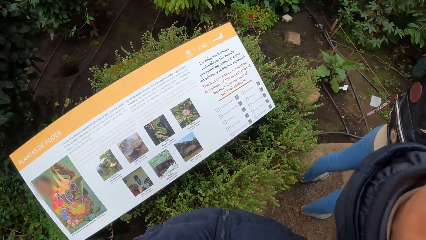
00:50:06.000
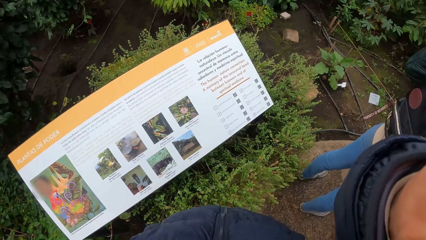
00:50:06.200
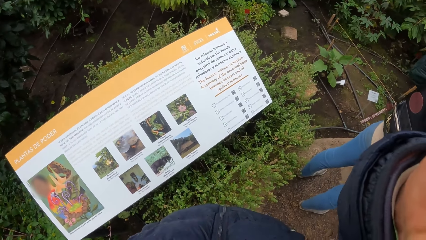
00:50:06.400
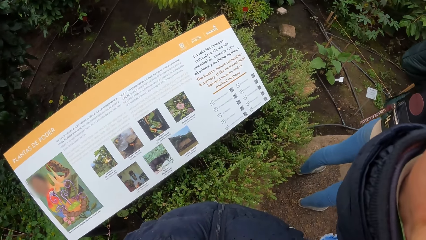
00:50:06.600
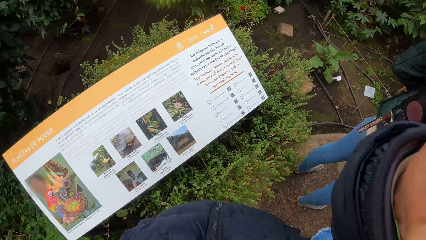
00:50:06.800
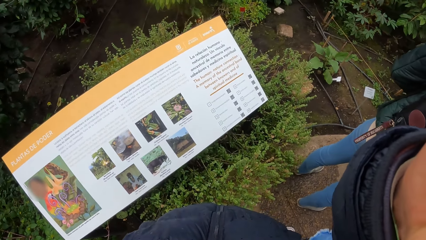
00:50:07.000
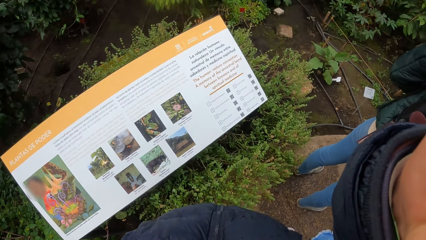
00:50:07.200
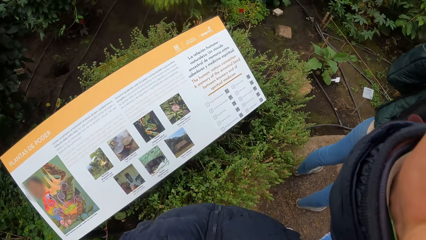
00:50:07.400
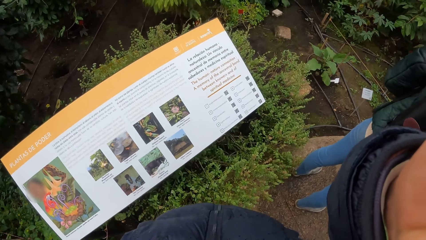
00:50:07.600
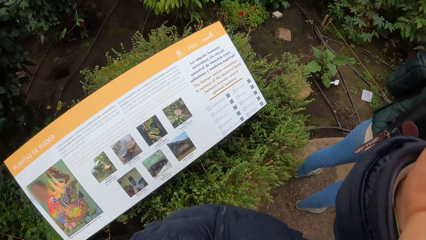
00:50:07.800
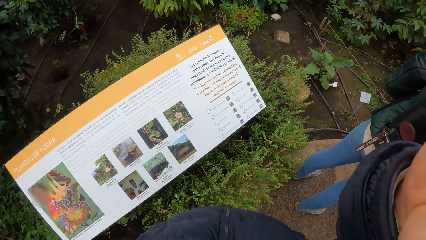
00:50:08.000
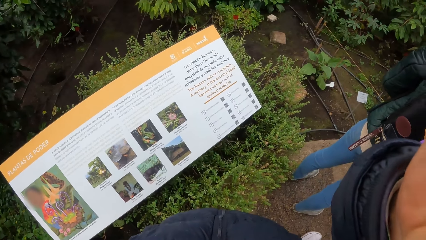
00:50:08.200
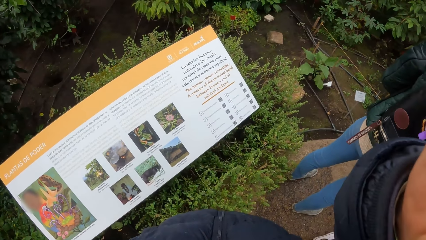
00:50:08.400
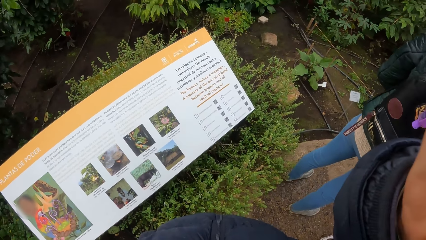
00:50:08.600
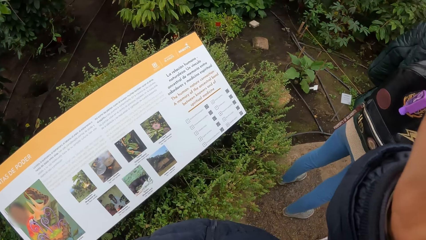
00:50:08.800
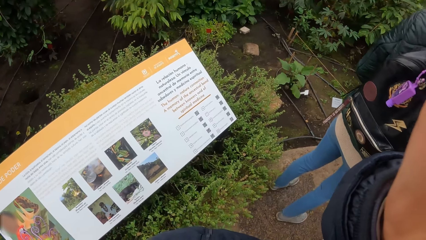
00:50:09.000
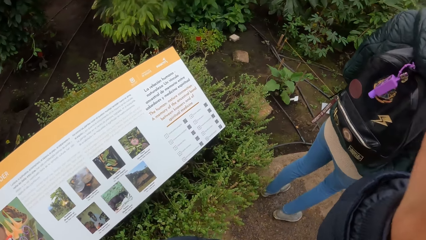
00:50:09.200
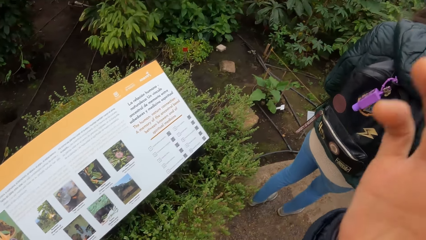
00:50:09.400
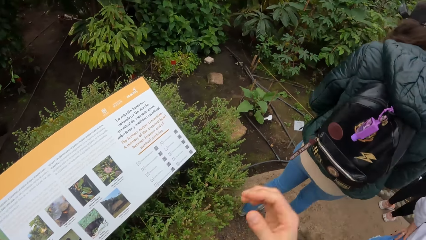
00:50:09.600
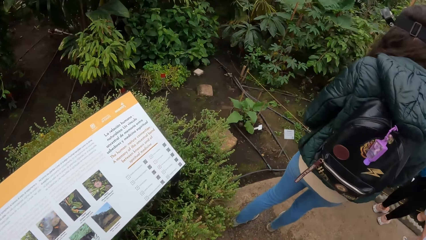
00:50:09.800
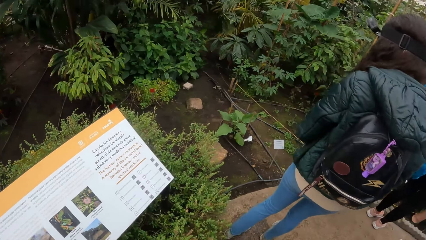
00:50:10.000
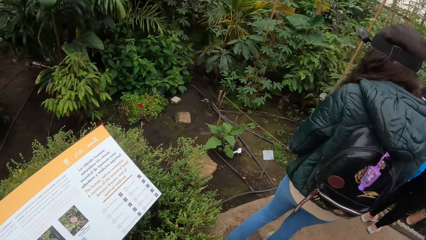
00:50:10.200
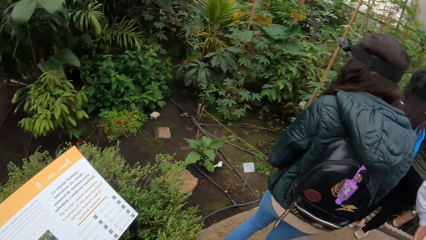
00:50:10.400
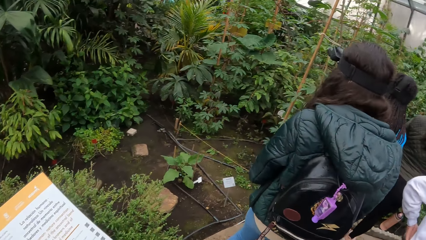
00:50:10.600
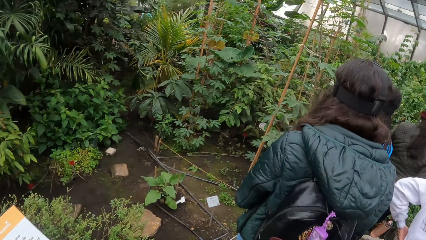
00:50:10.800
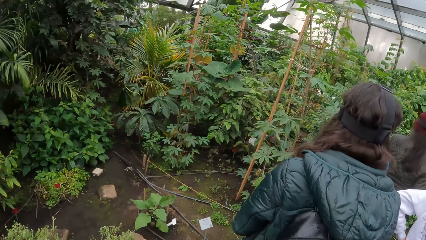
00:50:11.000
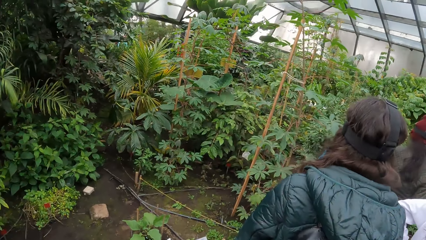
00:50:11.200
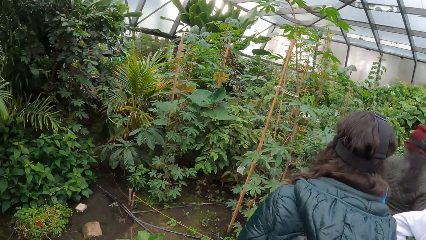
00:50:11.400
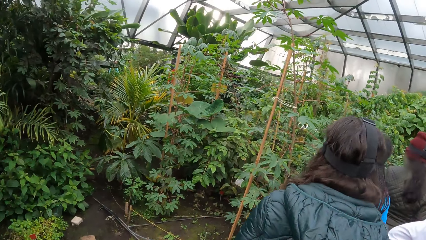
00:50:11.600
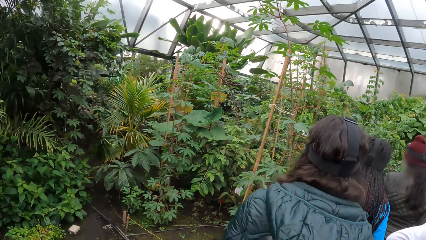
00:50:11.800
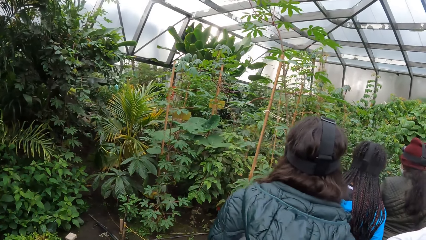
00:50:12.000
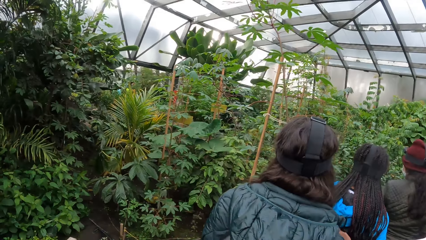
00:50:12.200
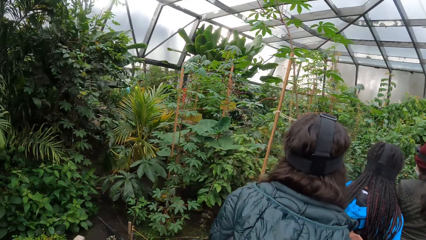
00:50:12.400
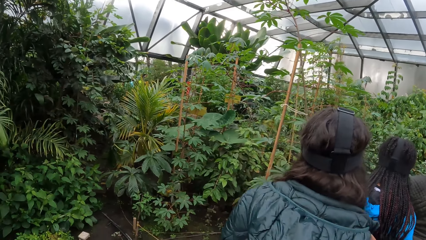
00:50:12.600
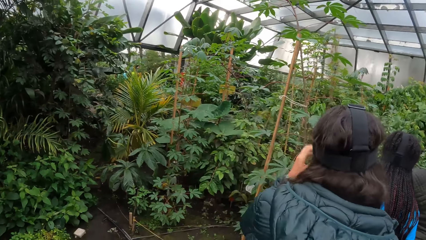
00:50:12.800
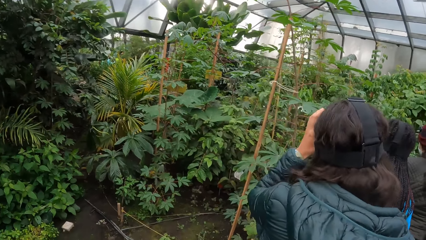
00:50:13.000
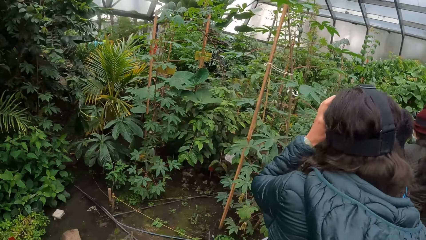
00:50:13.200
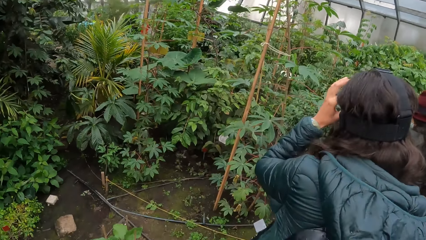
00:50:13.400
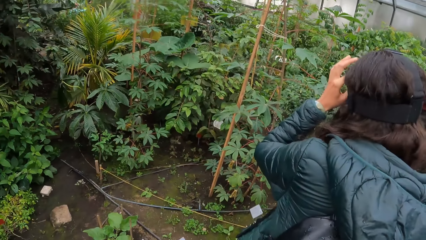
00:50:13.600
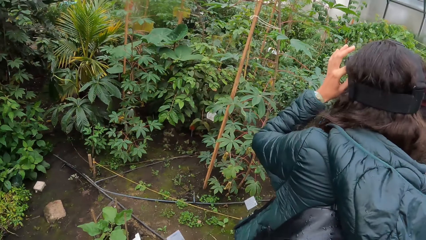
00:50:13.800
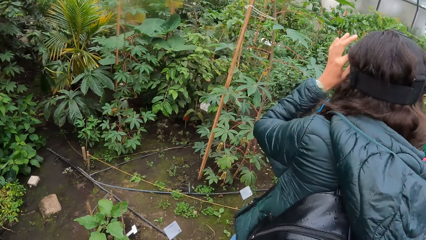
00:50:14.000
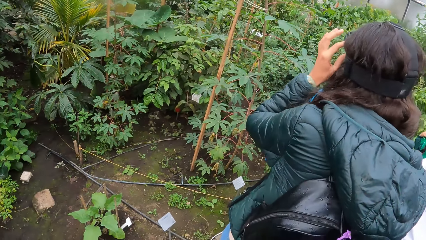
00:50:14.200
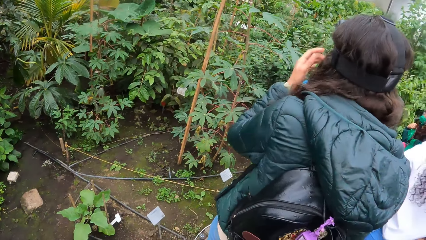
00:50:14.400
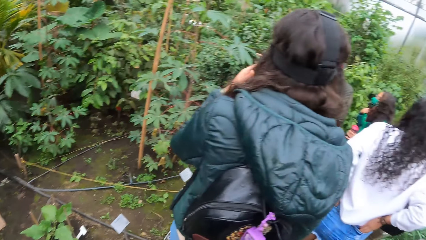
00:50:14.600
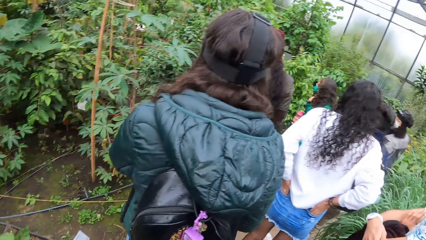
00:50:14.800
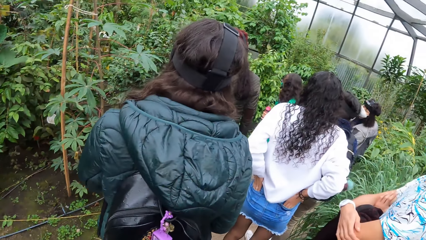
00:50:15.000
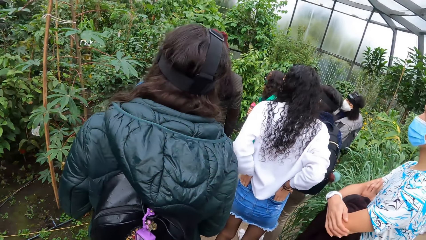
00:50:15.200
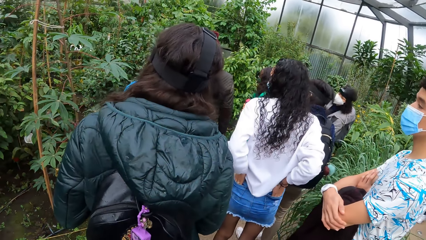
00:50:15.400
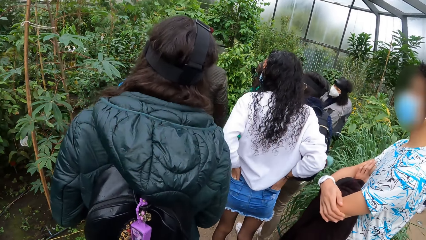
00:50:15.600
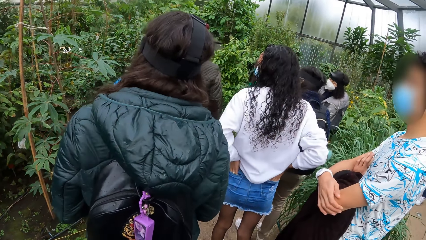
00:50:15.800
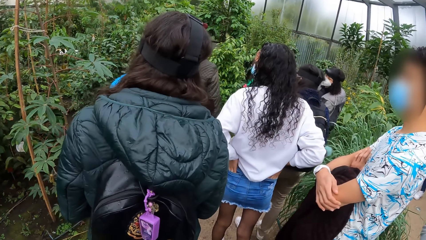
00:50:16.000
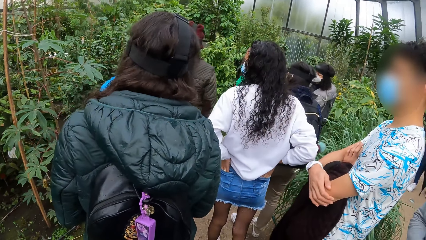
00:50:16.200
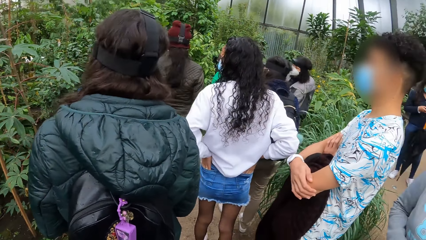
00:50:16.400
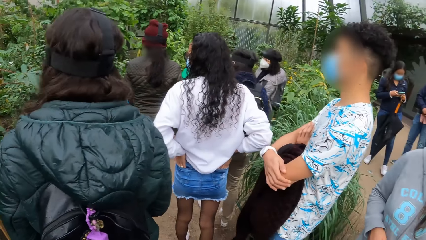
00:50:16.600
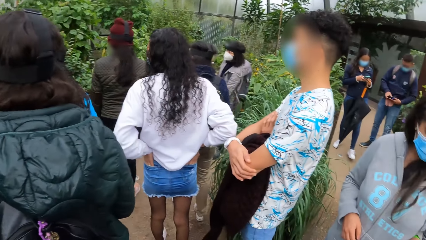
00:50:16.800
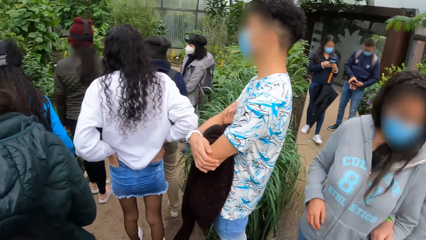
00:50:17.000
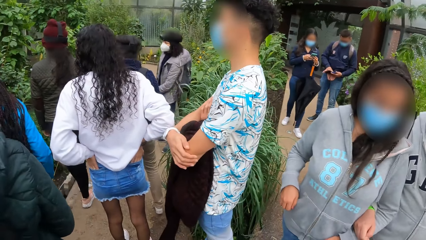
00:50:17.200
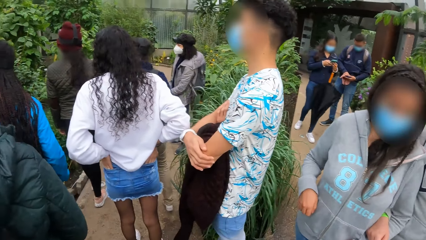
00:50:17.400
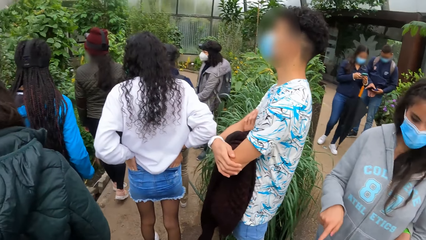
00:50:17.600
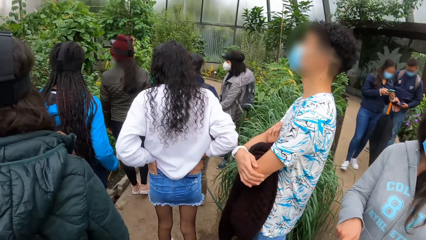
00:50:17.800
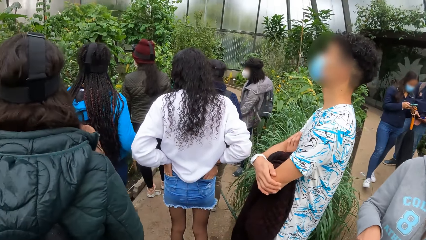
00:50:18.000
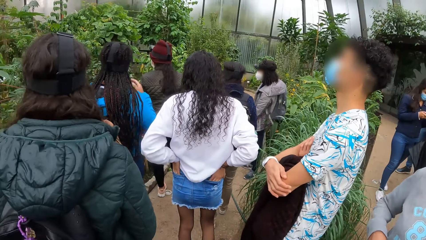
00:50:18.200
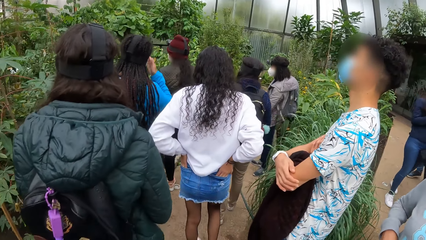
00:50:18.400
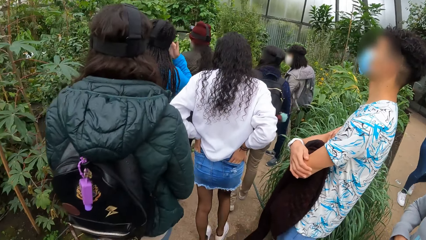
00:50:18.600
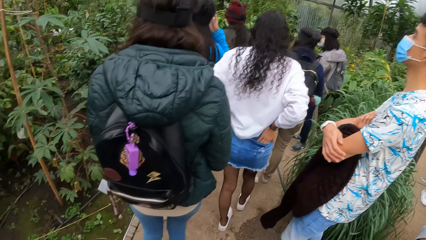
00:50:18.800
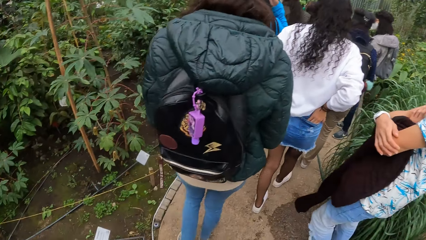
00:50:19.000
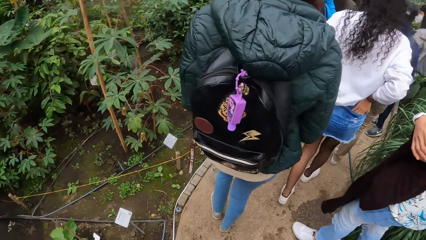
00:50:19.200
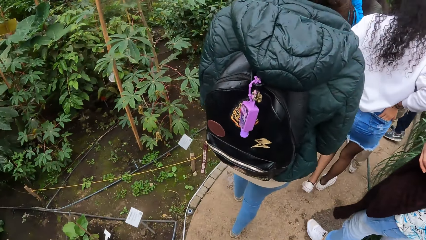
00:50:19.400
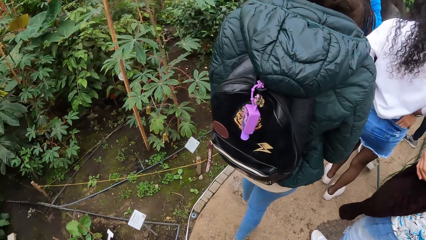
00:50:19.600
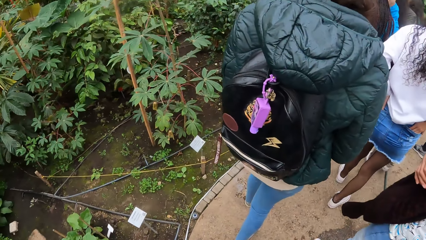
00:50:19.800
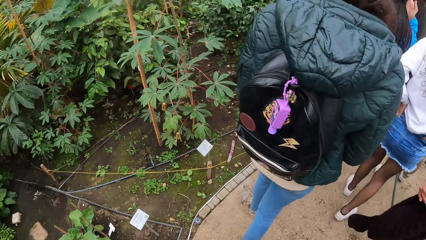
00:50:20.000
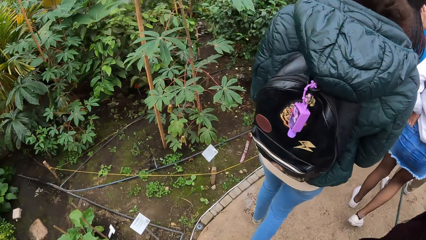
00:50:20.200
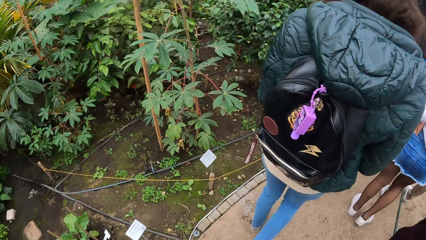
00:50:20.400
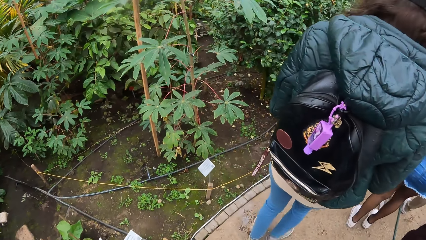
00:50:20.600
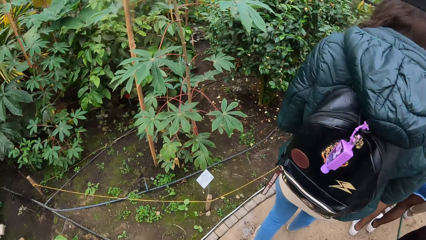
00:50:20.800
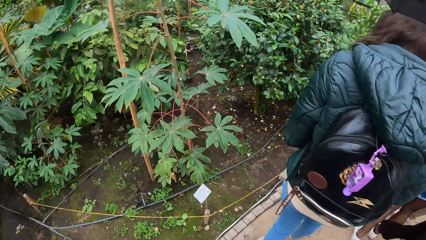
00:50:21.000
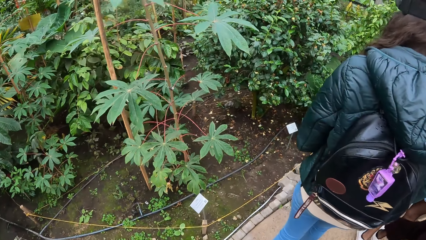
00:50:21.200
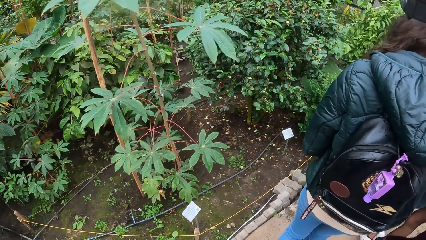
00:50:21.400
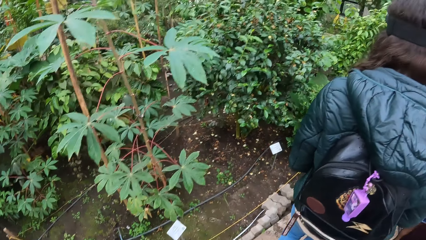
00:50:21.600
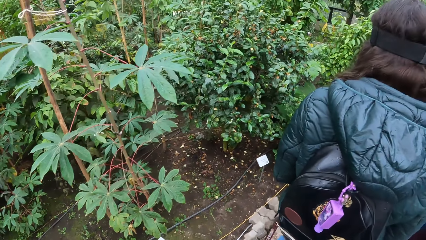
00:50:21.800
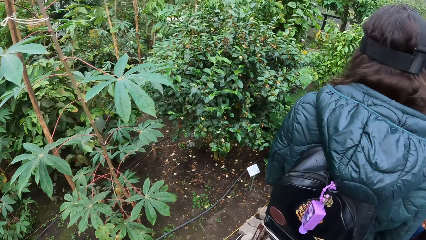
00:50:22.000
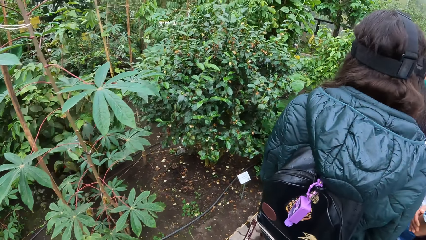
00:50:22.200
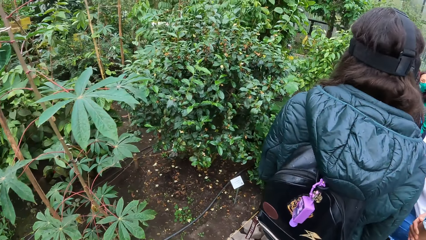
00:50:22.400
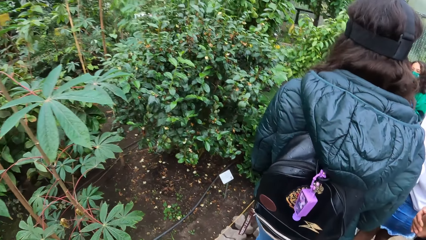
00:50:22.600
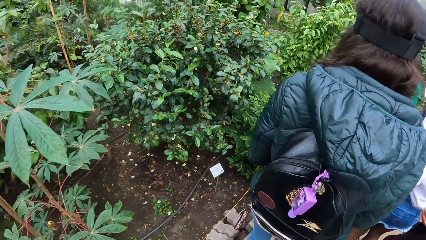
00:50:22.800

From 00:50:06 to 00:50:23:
The women stand on the sidewalk. The camera wearer adjusts the camera with his right hand. A man stands on the sidewalk. The women walk on the sidewalk.
